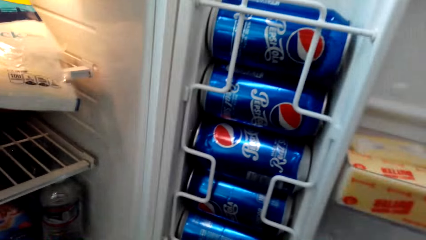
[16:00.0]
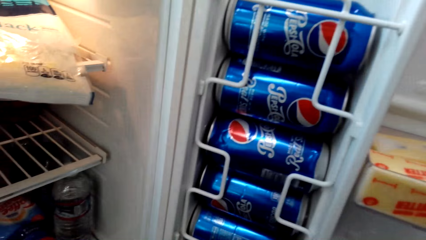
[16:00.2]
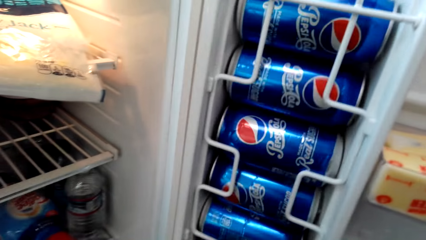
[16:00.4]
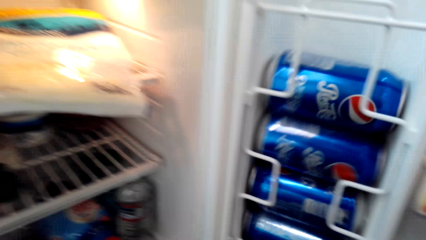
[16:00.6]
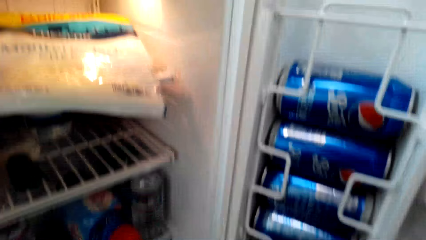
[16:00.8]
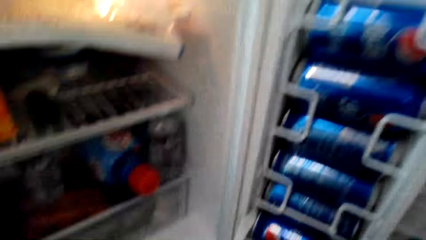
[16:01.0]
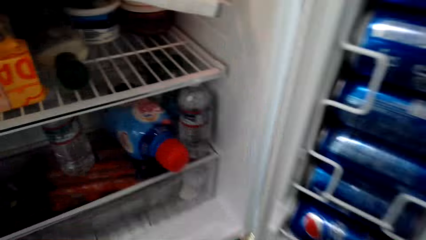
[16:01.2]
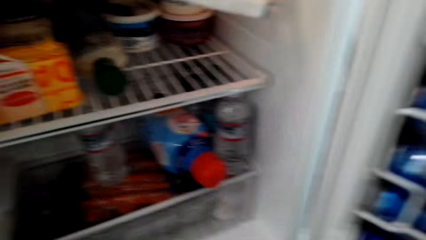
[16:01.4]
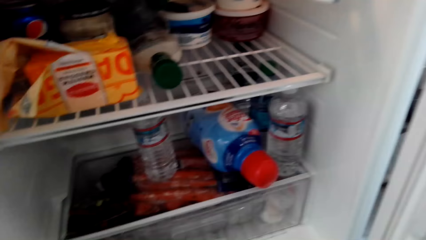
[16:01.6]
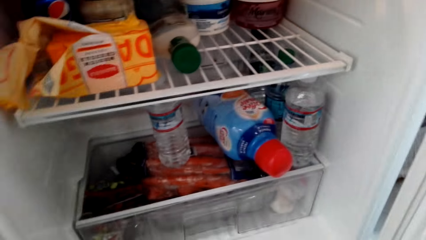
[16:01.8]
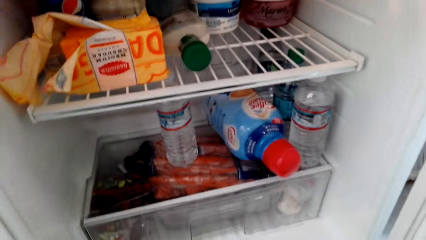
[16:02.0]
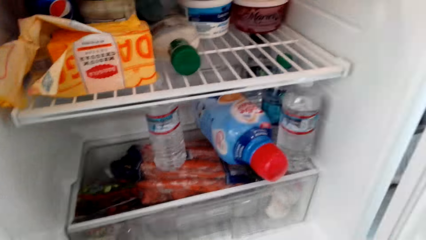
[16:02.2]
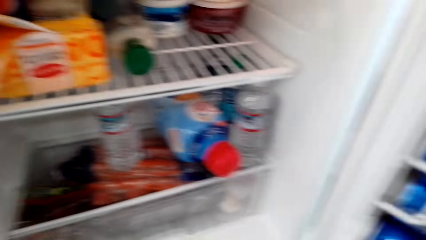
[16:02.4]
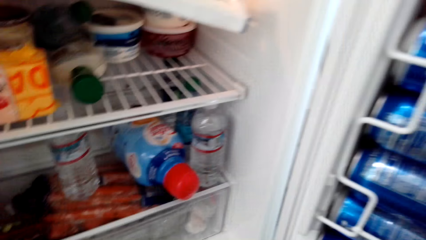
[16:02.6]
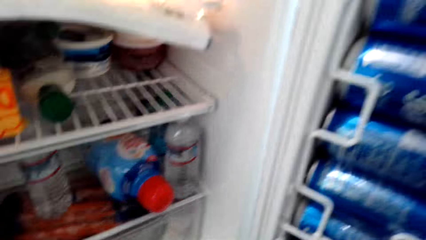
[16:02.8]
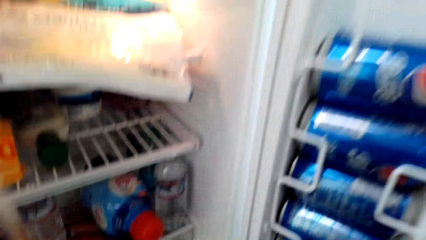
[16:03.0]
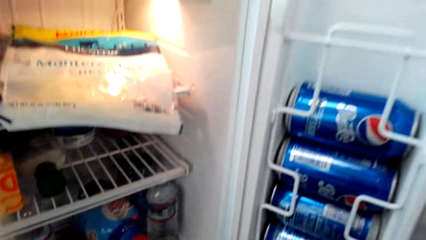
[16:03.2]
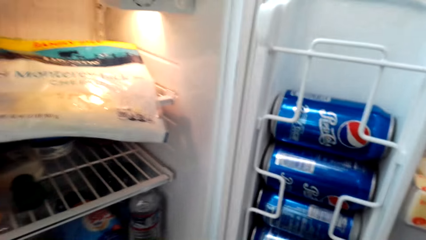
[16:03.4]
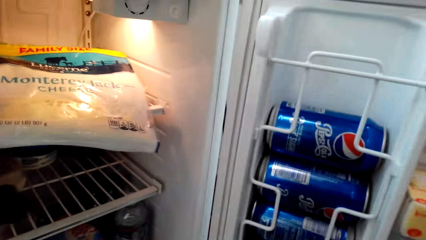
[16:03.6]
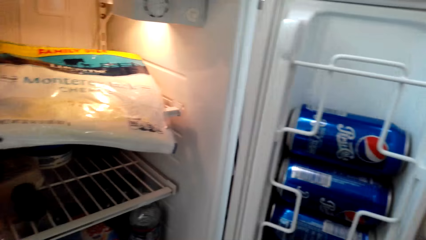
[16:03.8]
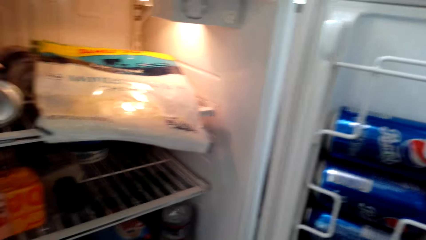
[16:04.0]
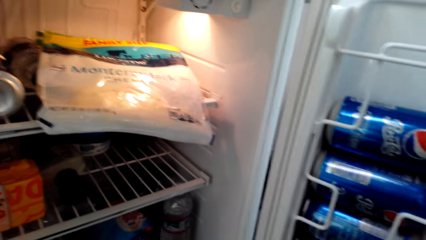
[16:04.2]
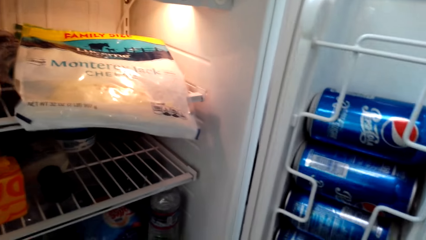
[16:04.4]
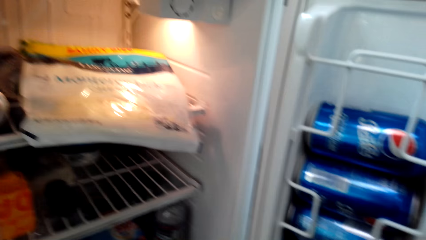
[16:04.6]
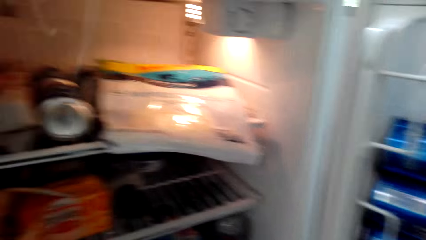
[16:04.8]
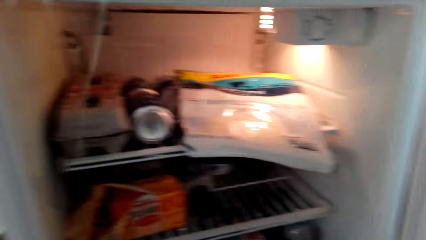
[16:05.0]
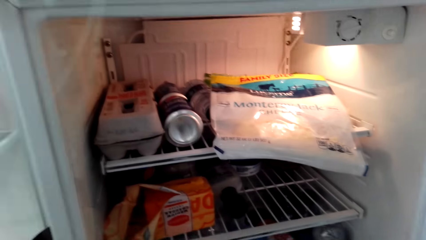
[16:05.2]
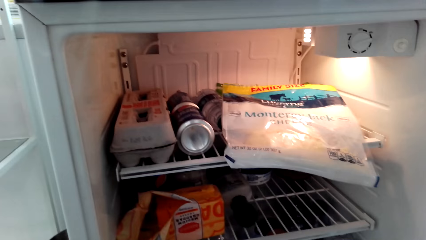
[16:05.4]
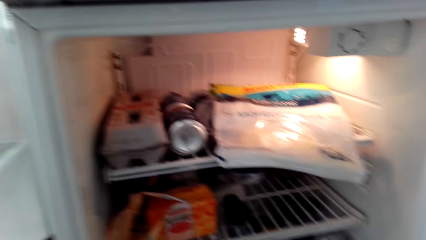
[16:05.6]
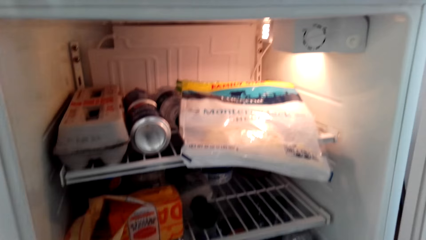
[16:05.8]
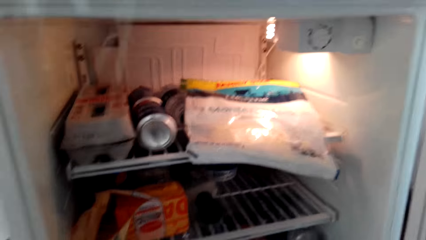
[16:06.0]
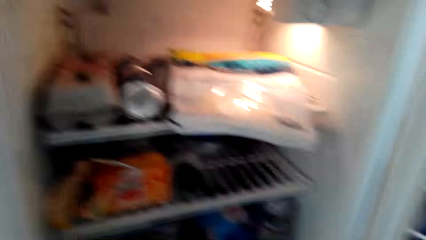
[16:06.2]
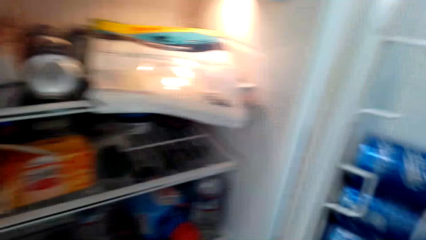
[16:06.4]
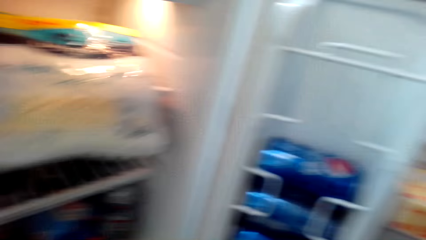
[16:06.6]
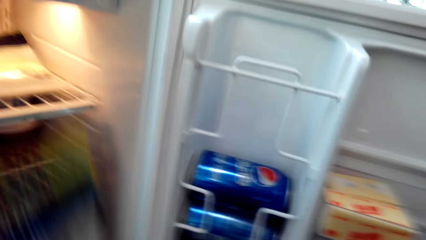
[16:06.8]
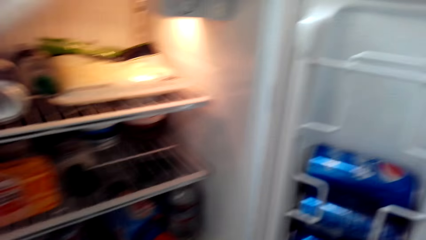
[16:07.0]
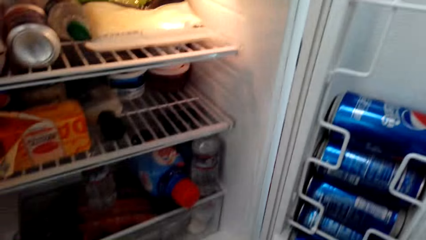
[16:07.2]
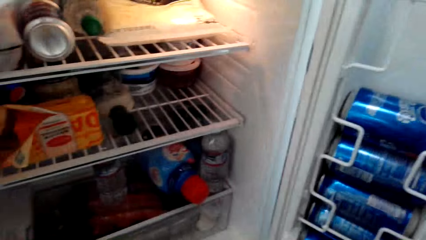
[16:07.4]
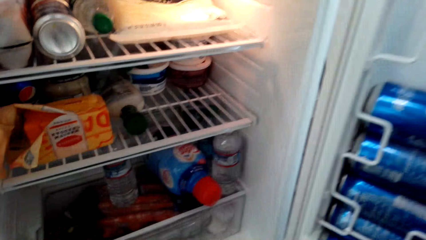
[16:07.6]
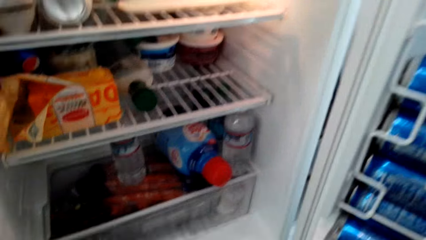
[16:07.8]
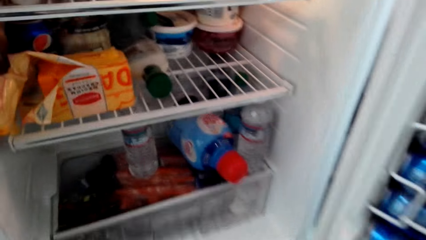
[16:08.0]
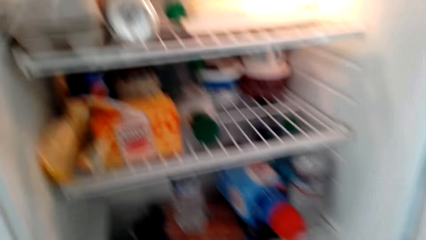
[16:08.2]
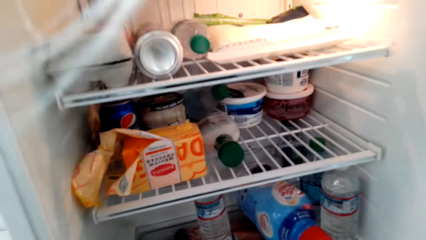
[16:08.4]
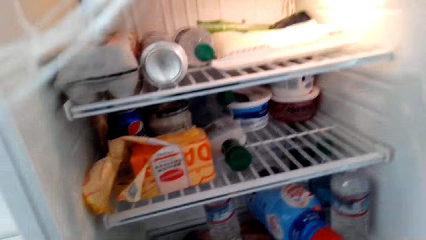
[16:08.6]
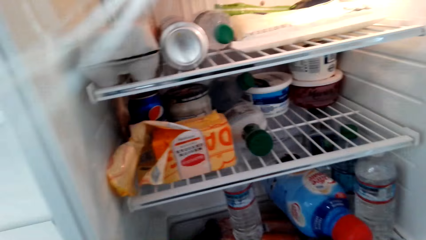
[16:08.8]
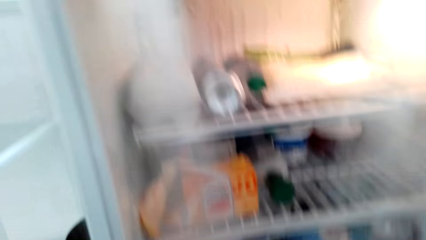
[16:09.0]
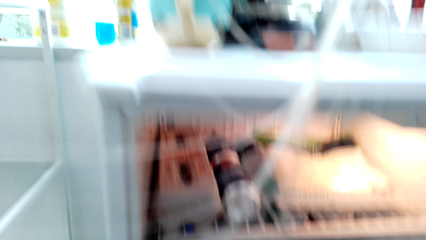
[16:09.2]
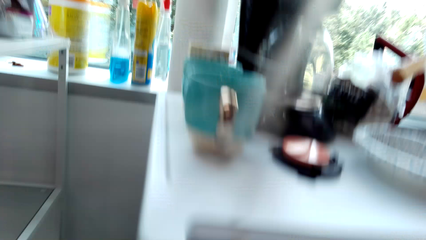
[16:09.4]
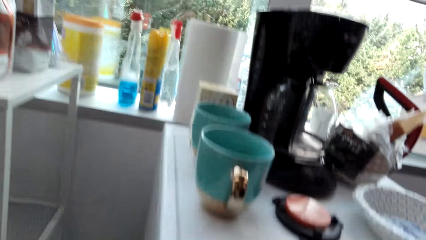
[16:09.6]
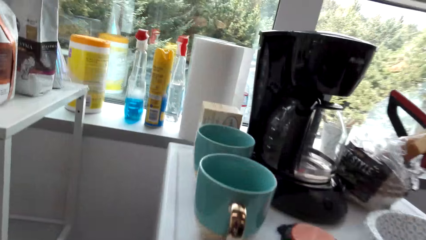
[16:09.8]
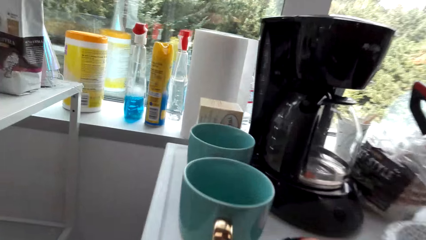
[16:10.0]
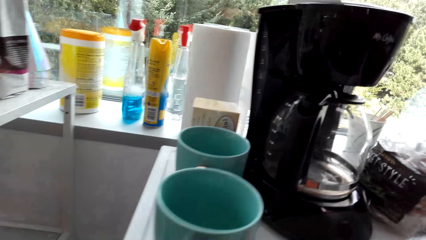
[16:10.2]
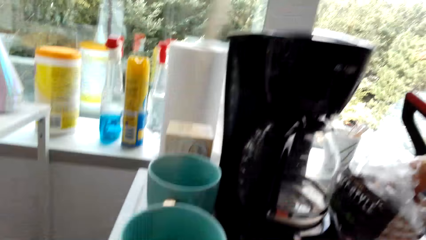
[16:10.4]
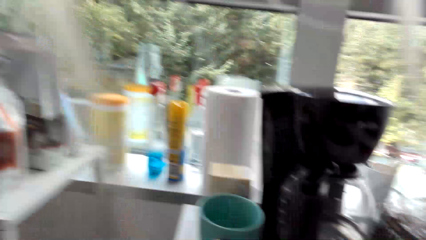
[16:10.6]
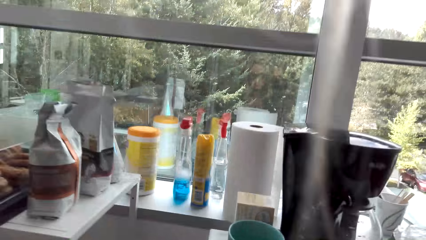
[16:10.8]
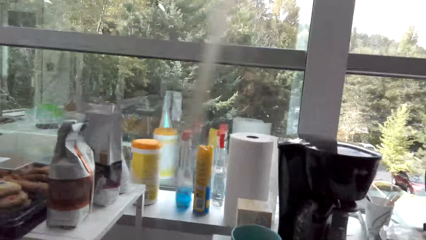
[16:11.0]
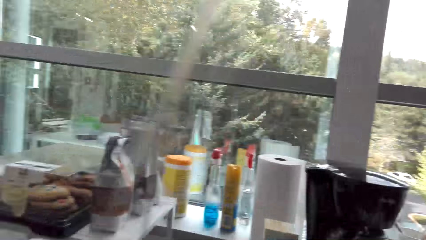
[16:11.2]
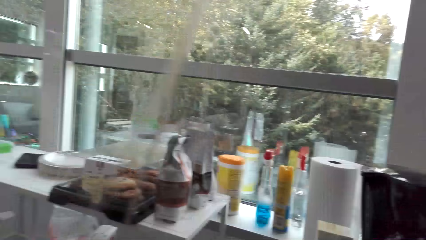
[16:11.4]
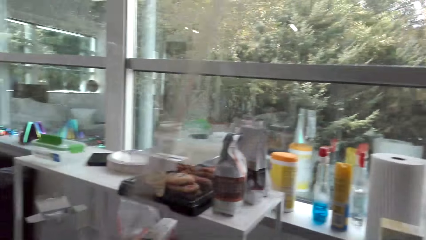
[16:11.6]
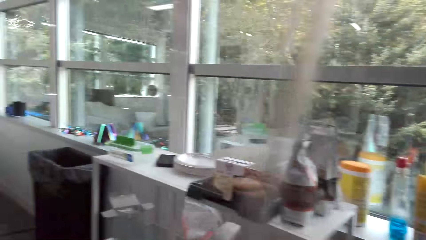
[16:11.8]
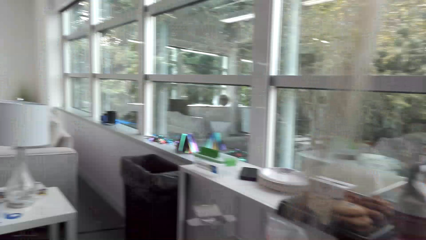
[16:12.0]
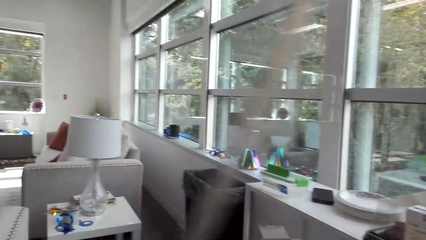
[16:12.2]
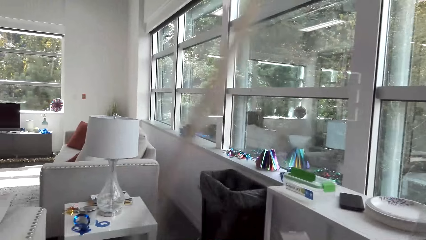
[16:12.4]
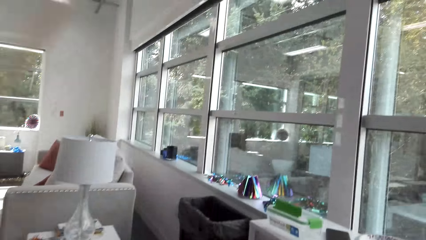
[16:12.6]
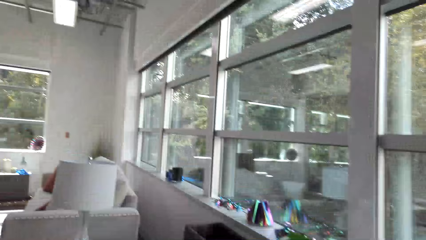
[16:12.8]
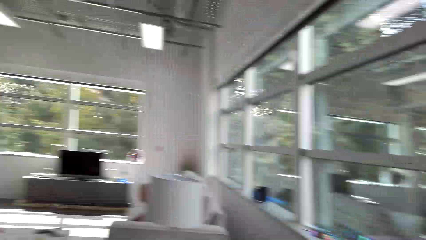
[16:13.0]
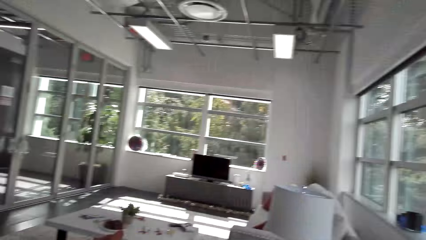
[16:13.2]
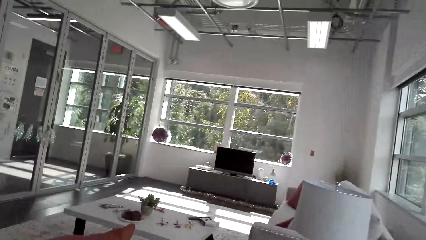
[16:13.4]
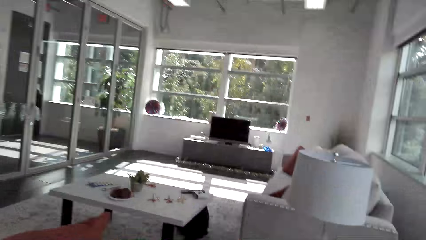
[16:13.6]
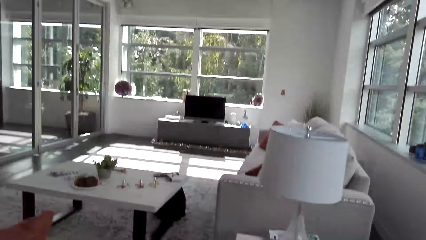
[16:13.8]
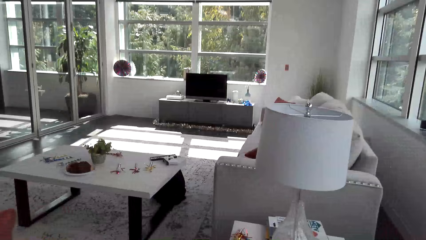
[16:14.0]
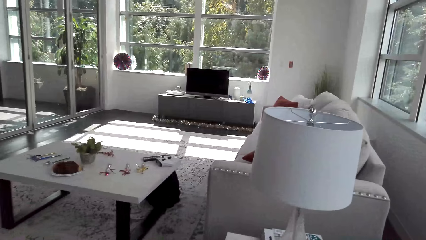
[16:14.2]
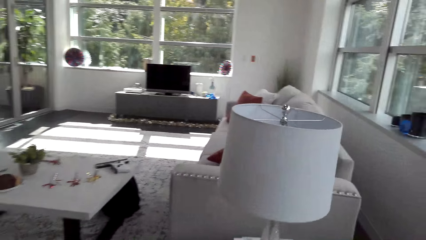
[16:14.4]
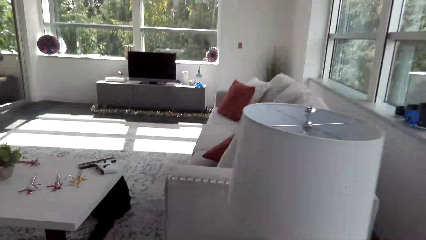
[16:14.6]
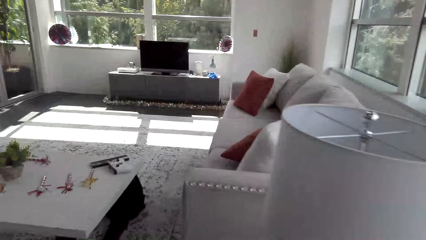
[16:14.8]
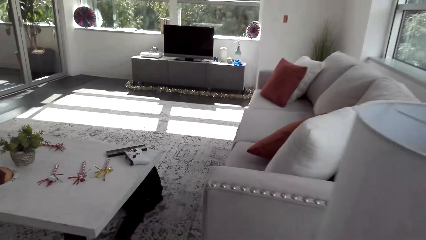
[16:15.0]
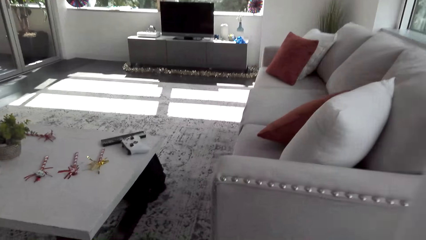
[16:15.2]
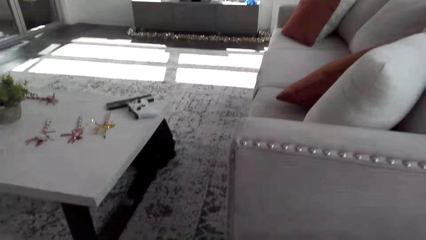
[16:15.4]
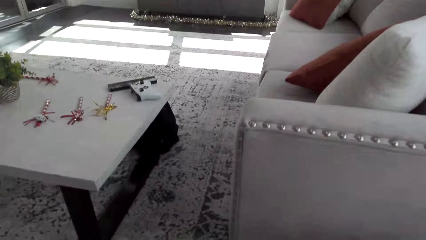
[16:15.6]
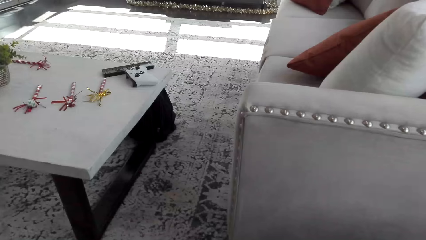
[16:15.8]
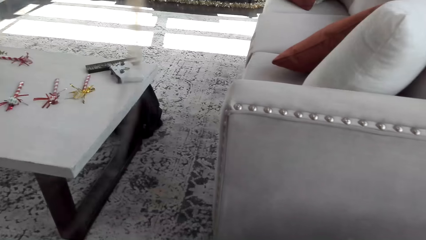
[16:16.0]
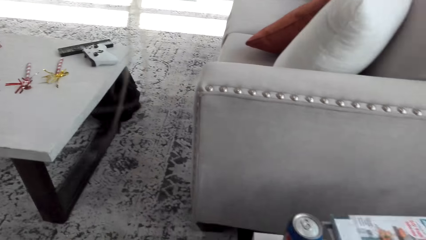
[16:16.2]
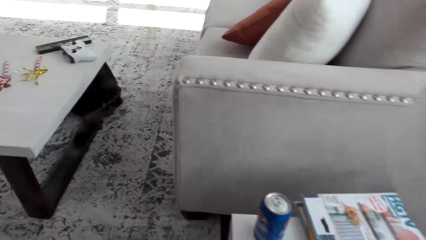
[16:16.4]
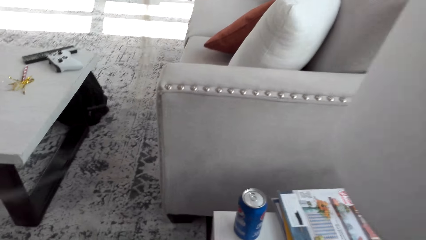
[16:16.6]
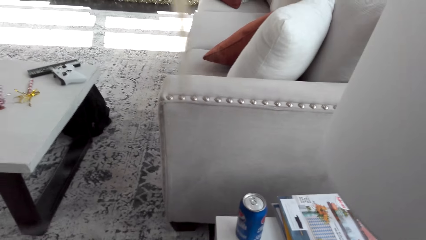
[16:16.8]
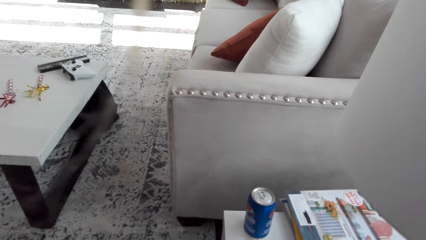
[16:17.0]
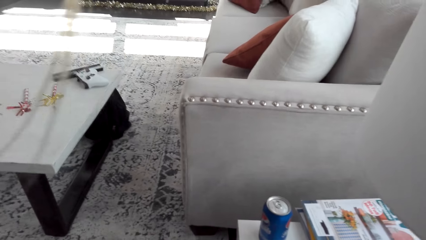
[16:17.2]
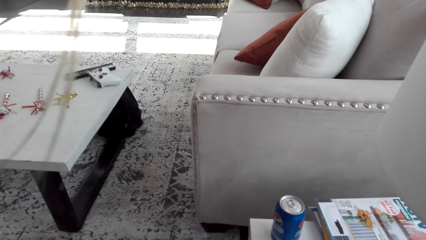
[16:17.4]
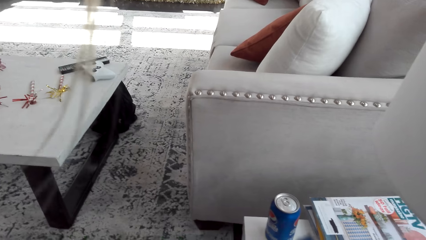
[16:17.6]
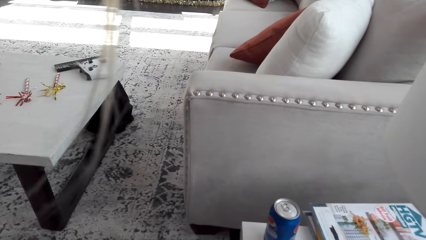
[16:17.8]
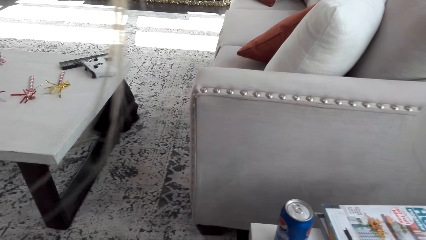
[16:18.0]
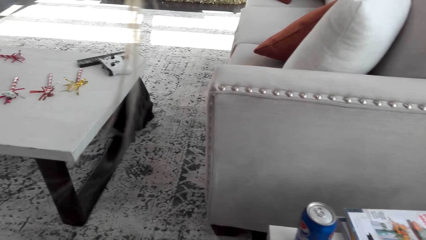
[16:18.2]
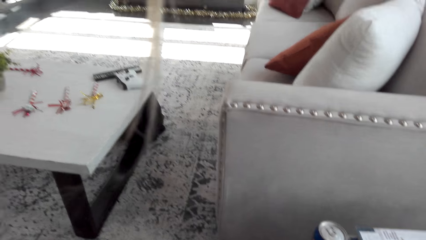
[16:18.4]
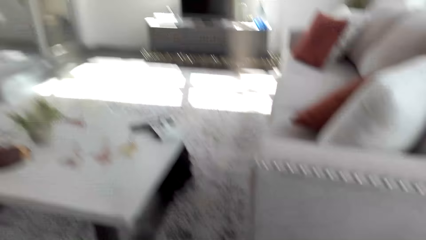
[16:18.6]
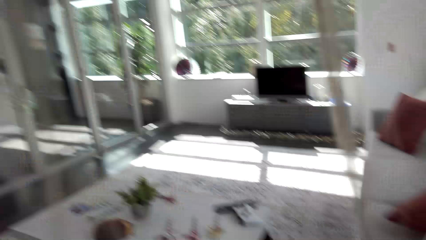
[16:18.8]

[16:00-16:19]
The camera wearer touches the cans. They walk back. They put the cans of soda on the table.
